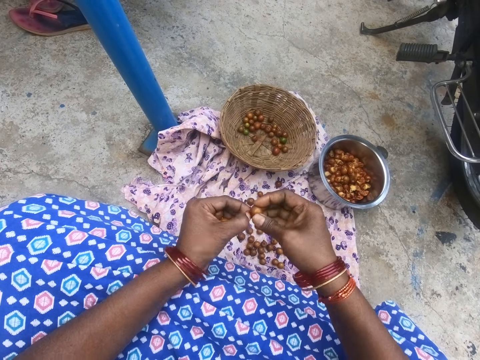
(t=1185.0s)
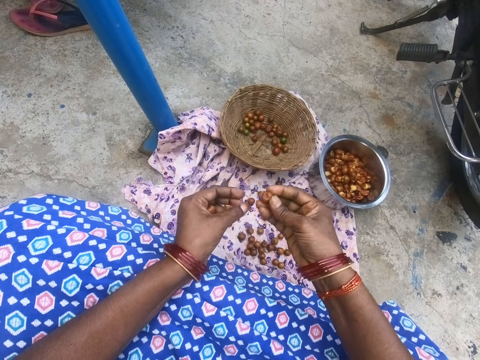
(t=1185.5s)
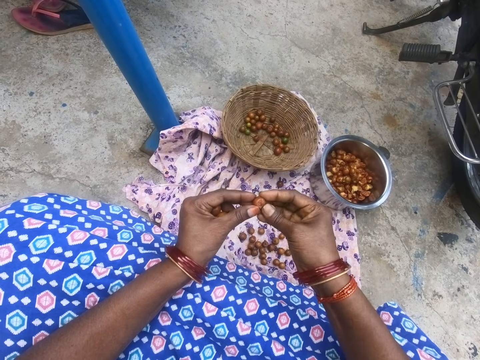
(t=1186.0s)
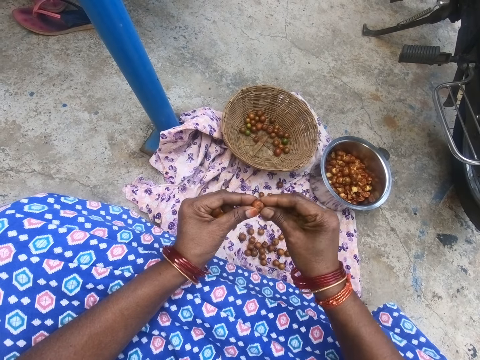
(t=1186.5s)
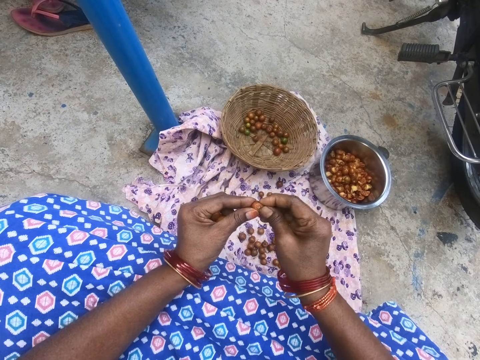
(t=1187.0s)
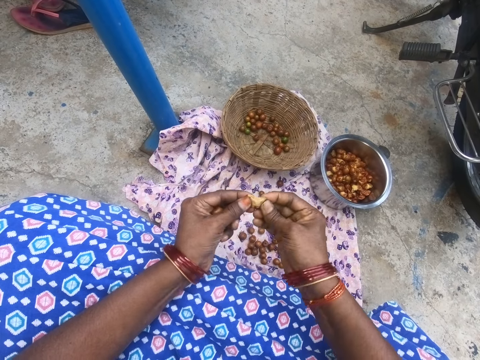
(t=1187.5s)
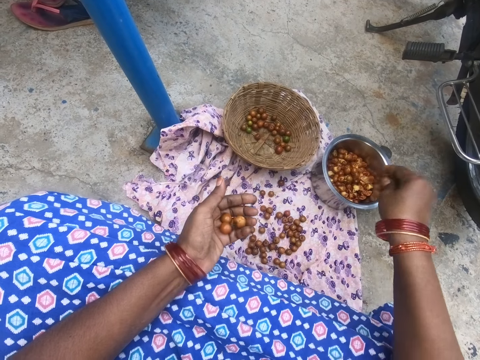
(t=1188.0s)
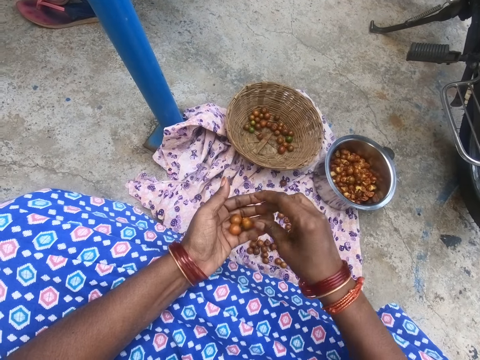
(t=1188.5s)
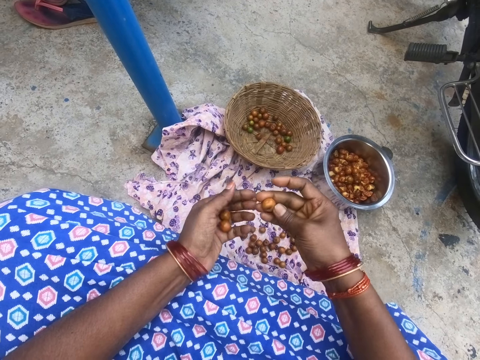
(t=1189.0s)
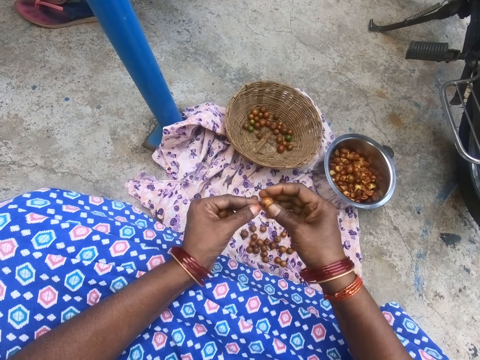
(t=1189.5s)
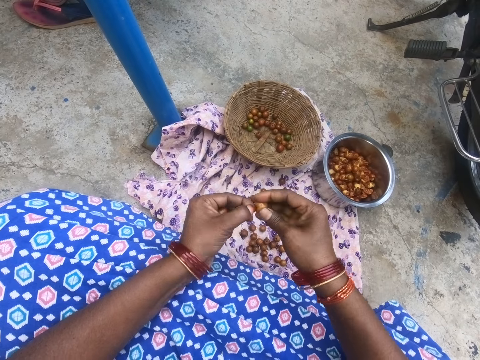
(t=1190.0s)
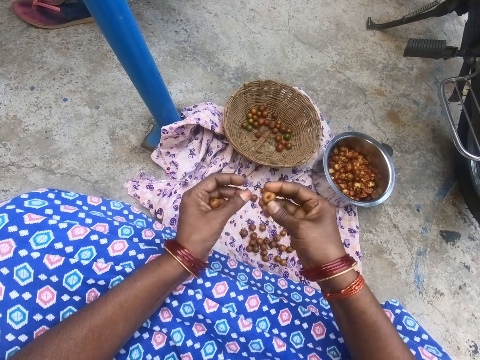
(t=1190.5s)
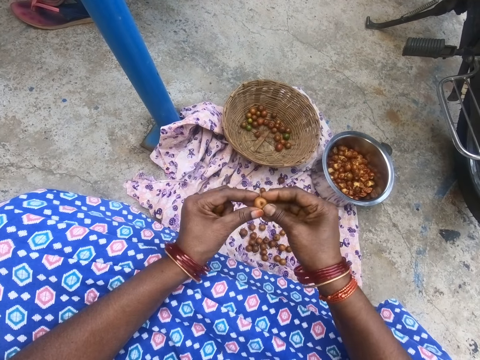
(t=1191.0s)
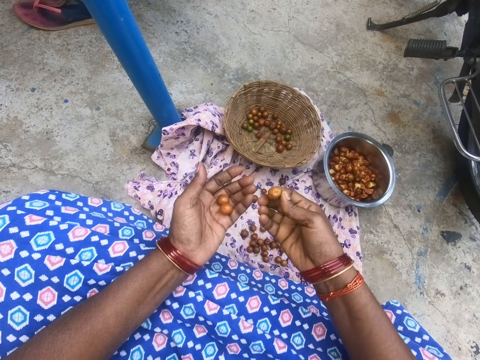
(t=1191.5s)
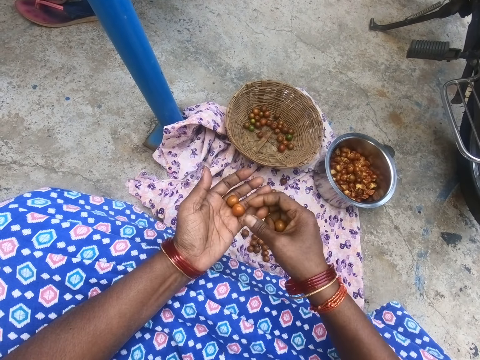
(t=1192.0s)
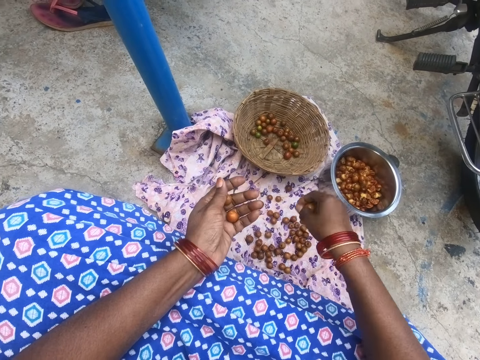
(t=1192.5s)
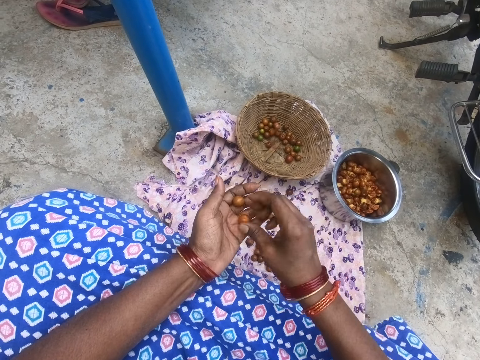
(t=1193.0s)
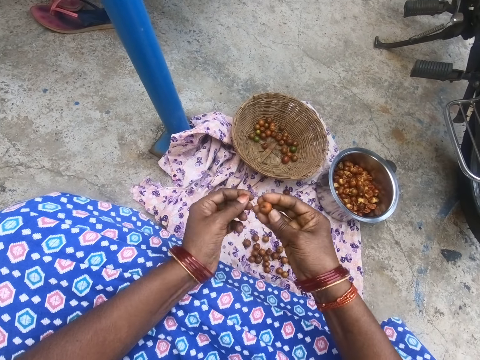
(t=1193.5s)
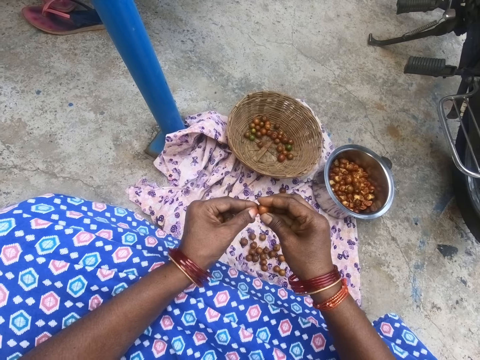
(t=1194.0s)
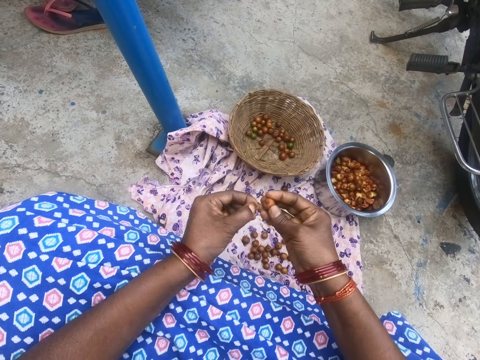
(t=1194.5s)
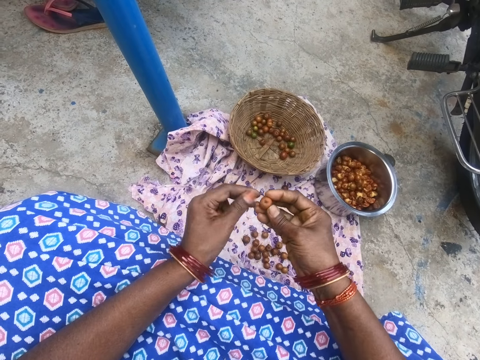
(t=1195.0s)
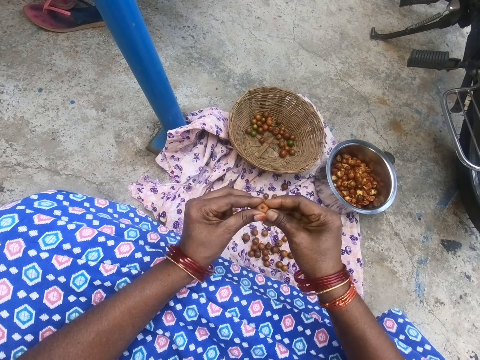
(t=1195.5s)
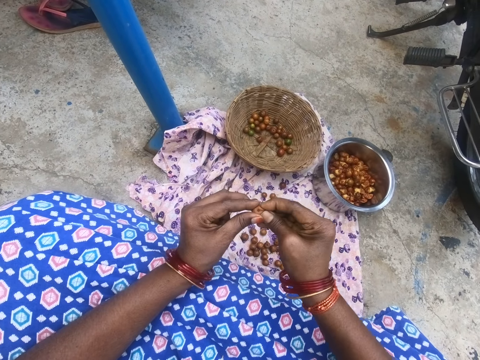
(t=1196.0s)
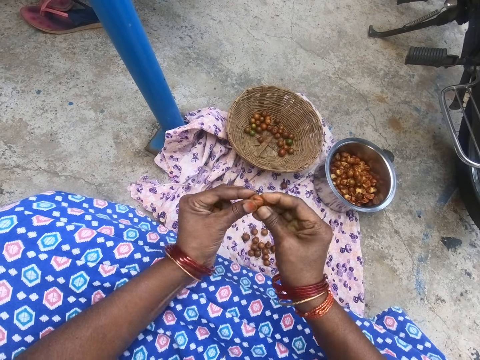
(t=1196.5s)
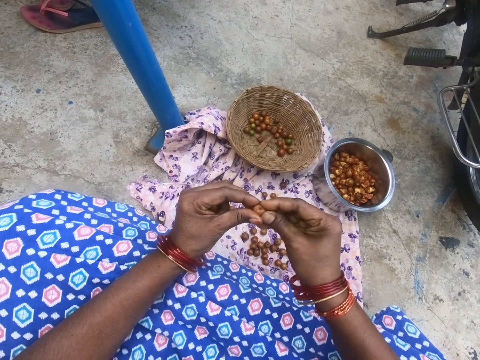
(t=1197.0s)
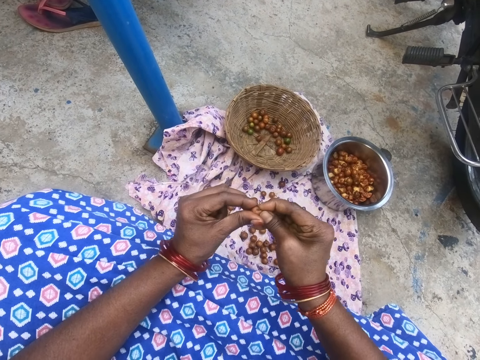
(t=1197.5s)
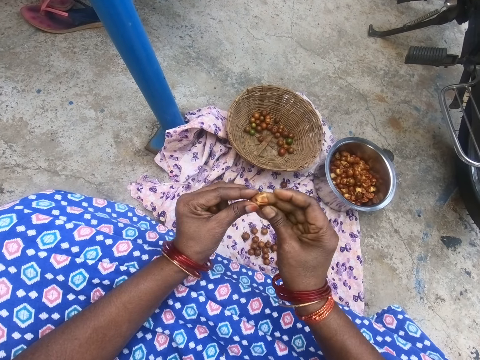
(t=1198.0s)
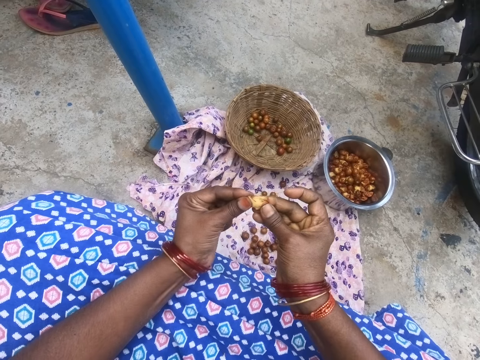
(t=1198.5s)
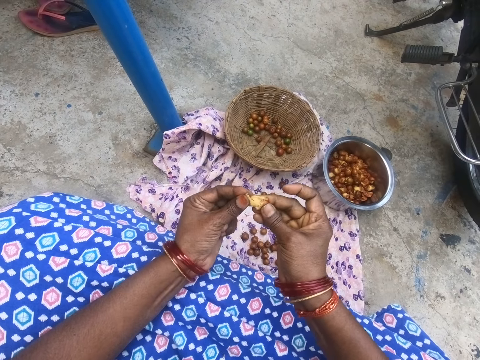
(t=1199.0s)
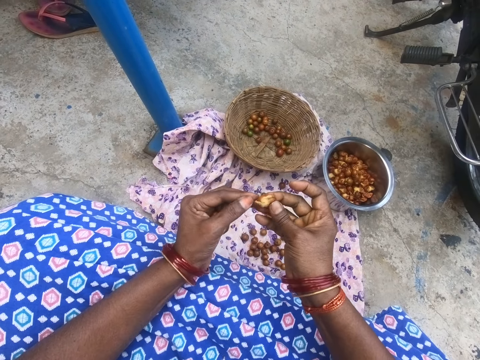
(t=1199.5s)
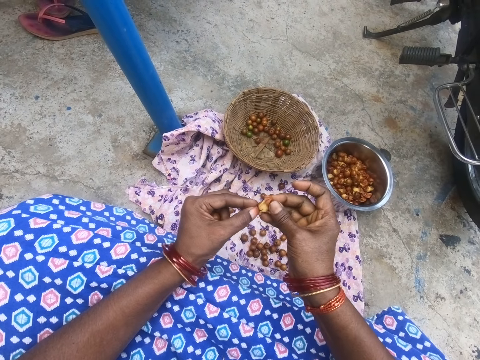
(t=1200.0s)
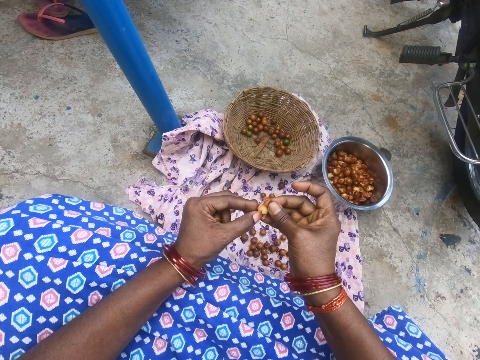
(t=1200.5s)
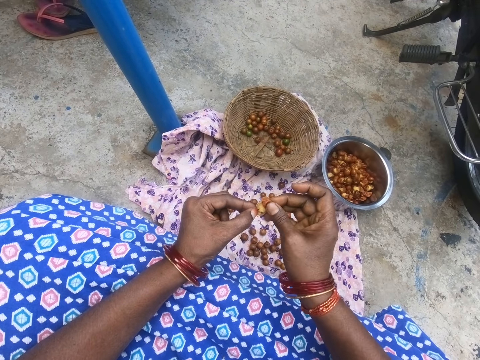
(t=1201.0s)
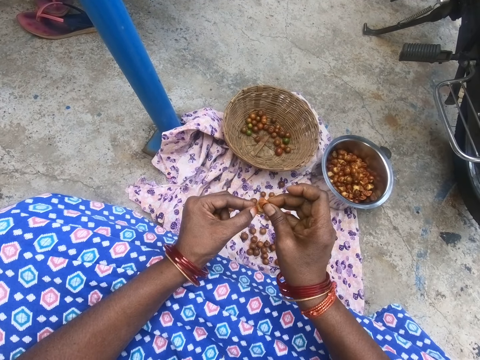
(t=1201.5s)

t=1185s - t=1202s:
The camera wearer removes a stalk from a longan fruit. They break the longan fruit. They throw the longan in the kitchen pot. They peel something. They remove a stalk from the longan fruit. They drop something in the basket. They remove a stalk from the longan fruit. They peel something. They break the longan fruit.

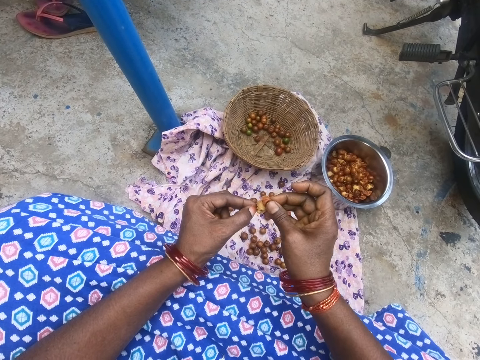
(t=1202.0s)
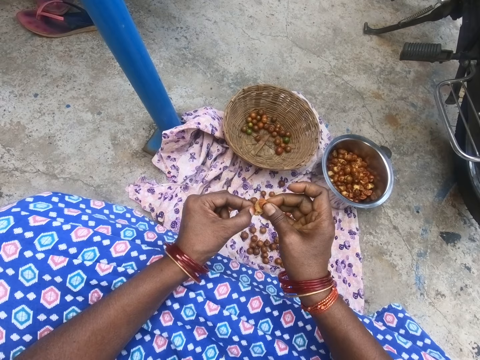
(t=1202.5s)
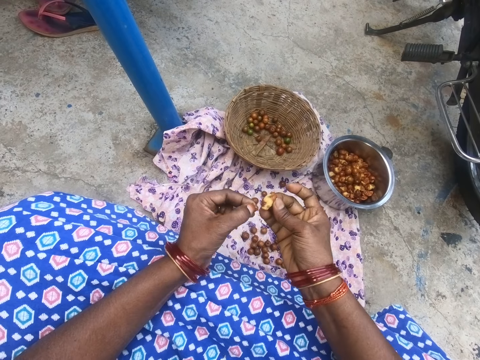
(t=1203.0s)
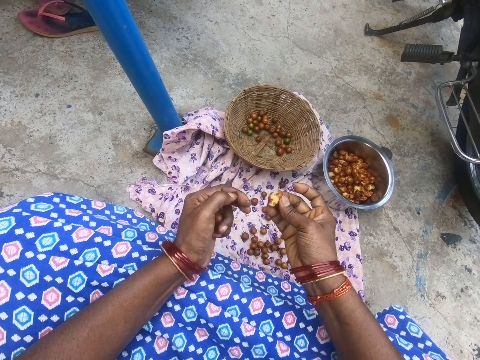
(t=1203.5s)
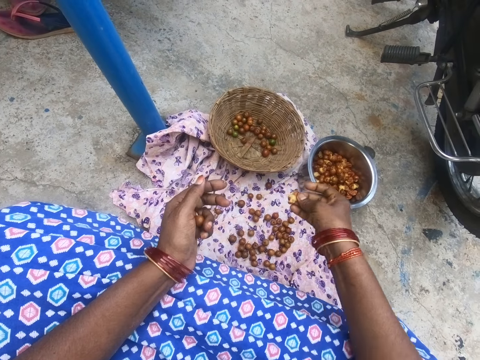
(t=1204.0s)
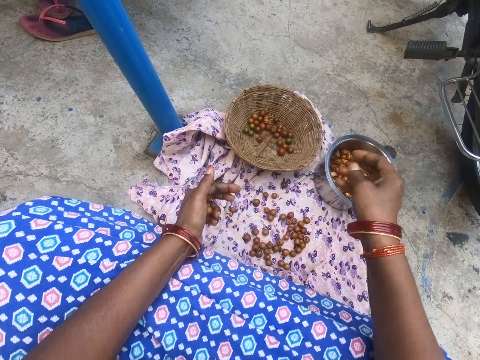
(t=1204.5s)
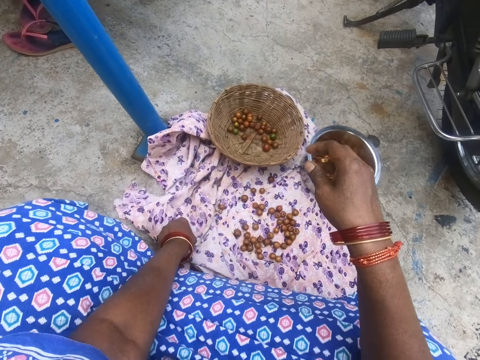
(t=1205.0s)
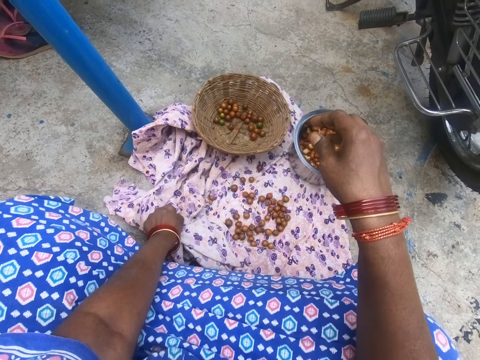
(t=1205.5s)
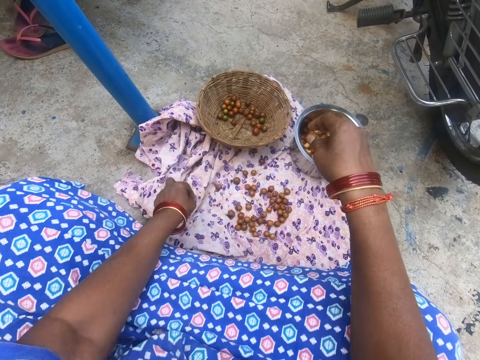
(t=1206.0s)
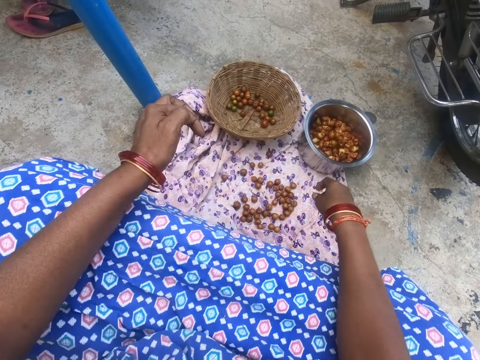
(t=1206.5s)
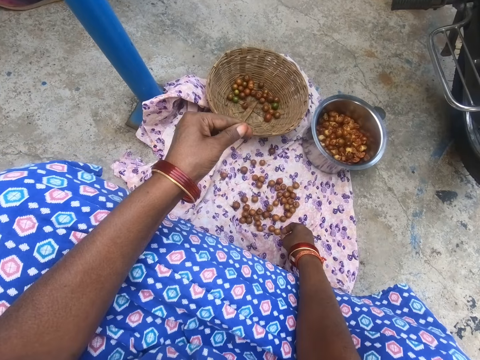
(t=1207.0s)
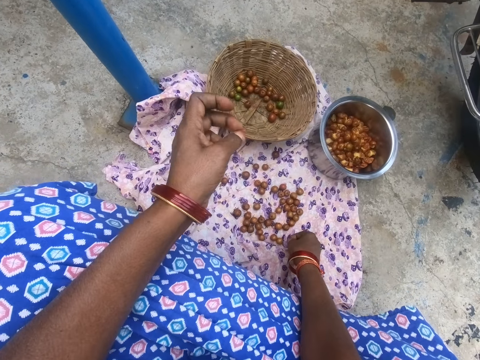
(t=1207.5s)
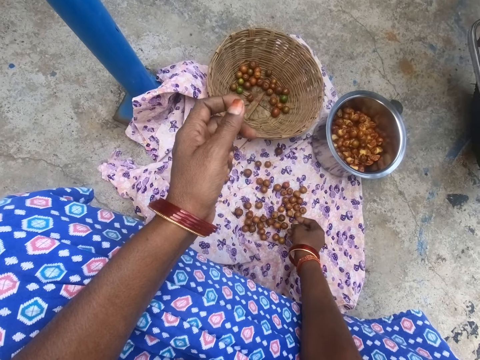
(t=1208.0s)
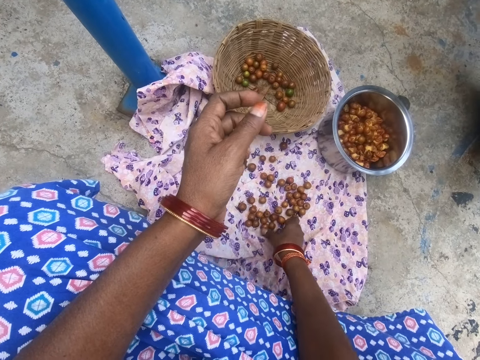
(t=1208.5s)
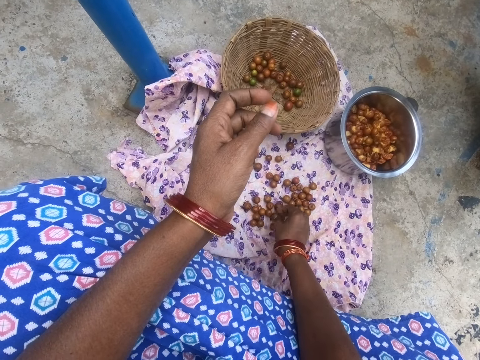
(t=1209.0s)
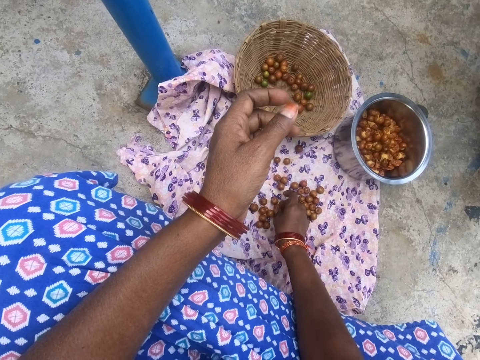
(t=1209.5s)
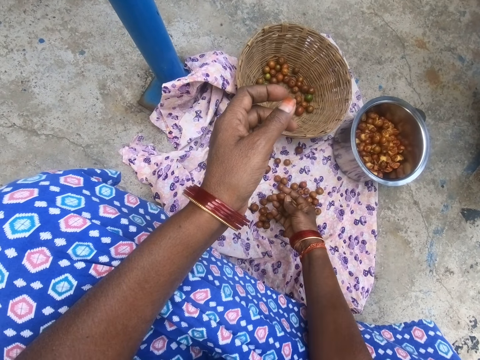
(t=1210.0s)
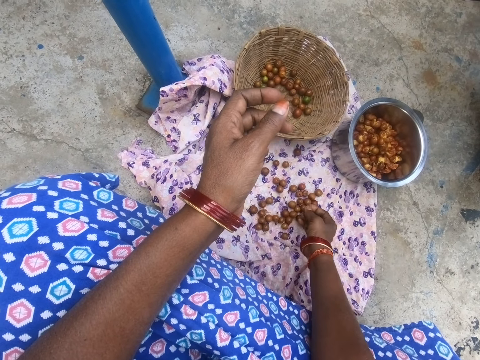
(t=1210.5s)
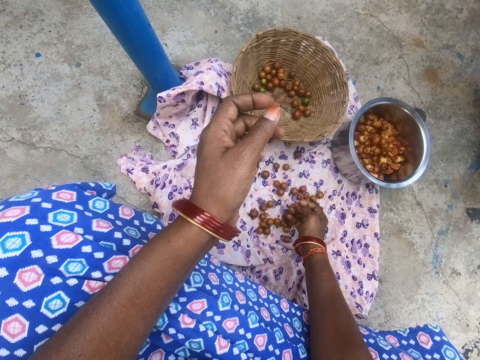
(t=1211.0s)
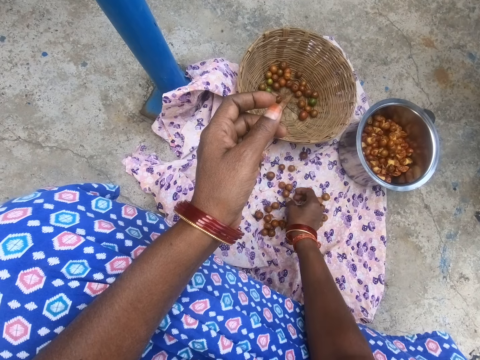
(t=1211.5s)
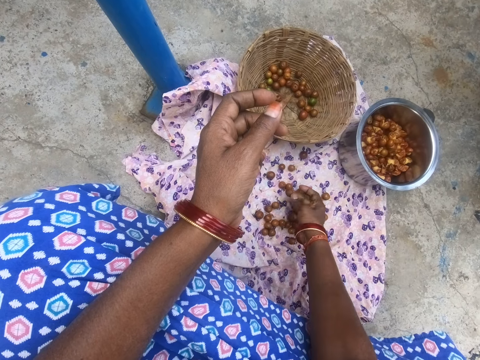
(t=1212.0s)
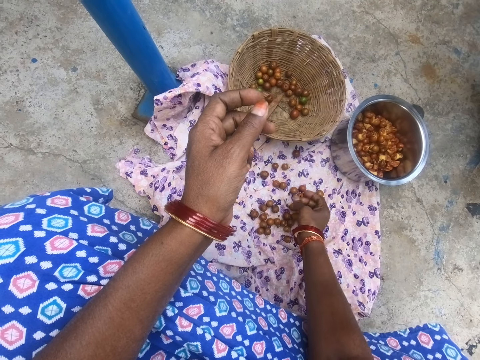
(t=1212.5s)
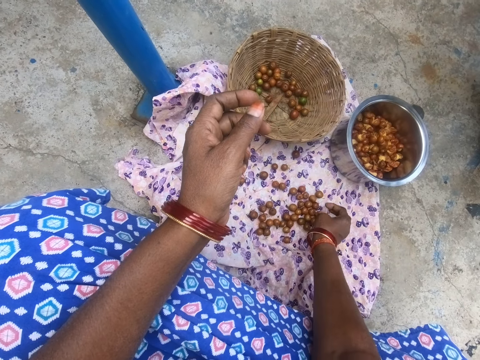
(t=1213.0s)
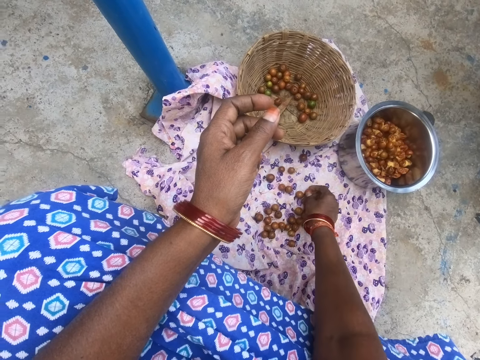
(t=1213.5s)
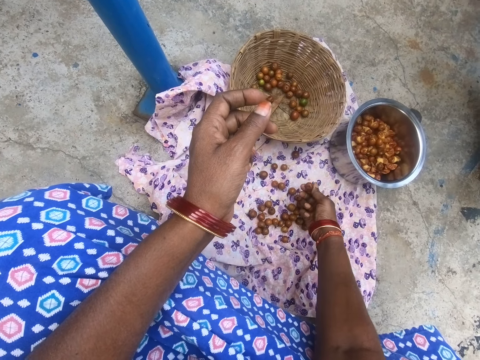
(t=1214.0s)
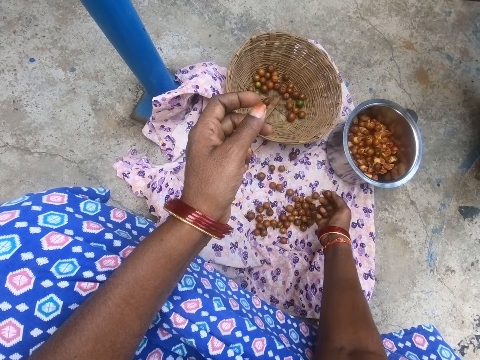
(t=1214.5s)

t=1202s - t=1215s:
The camera wearer throws the longan in the kitchen pot. They touch the fabric. They take a longan on the fabric from the ground.
